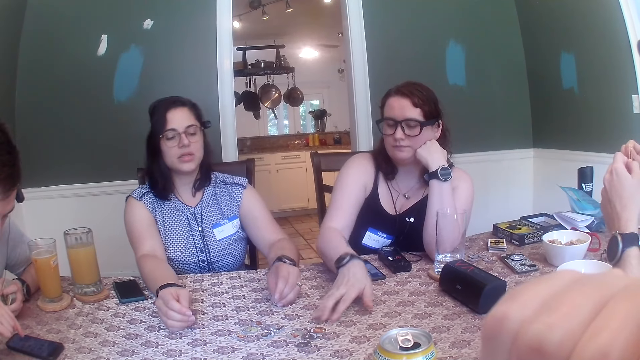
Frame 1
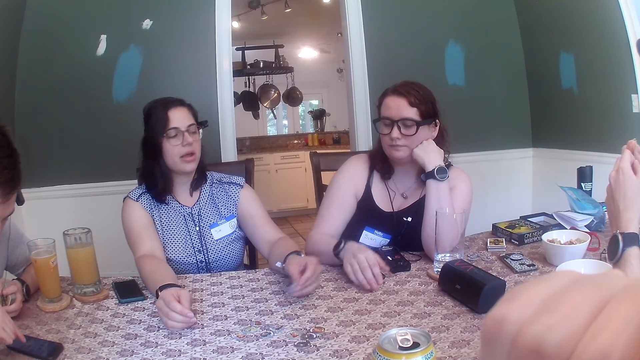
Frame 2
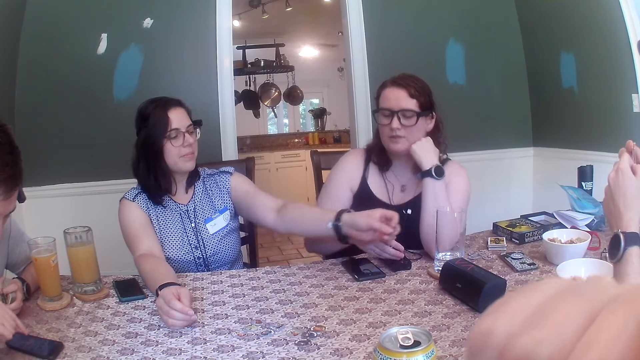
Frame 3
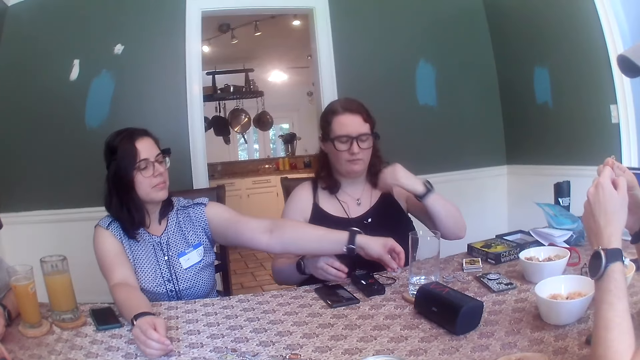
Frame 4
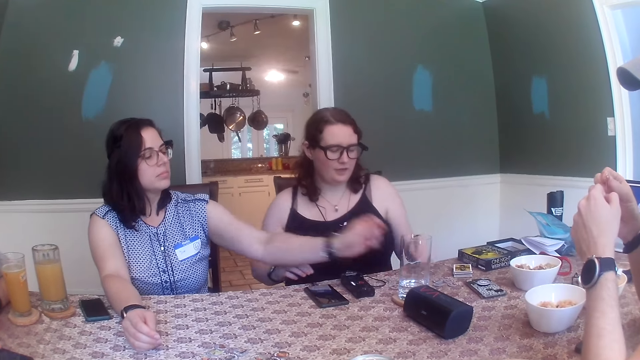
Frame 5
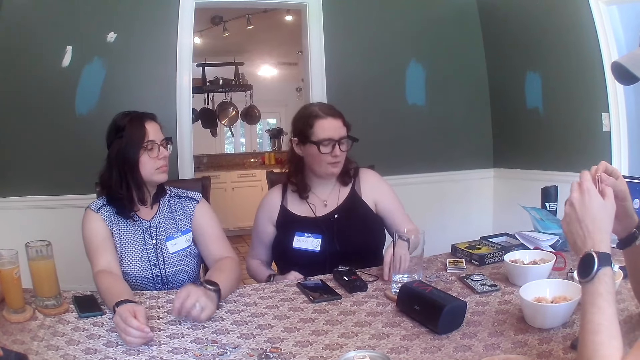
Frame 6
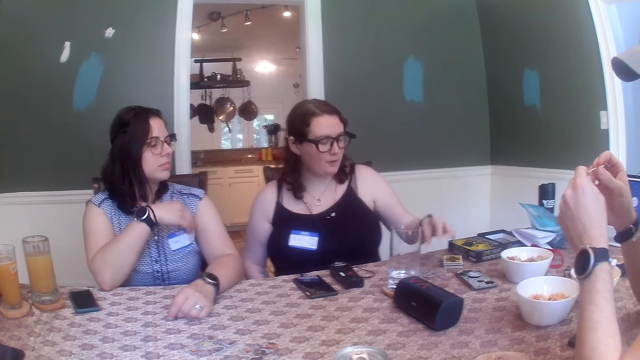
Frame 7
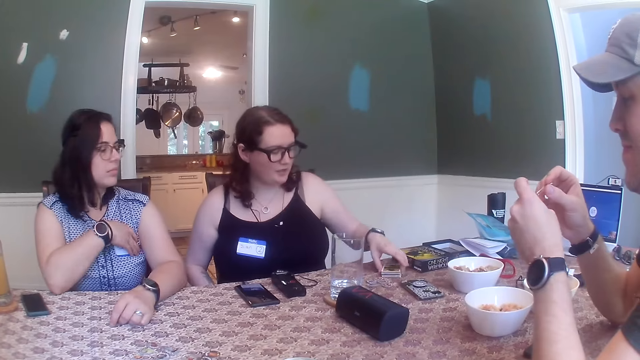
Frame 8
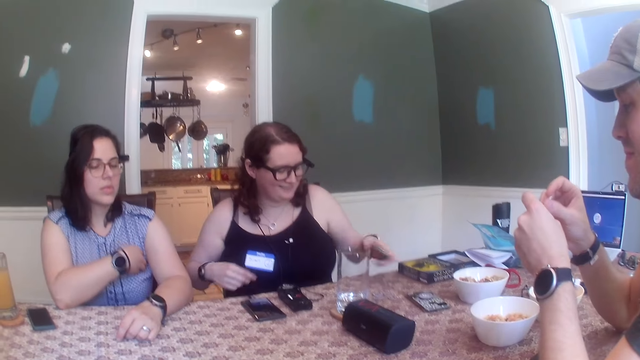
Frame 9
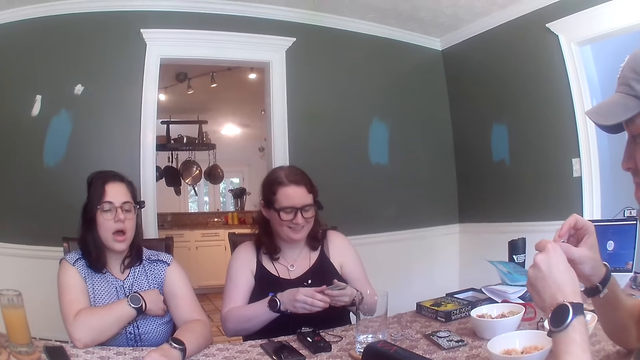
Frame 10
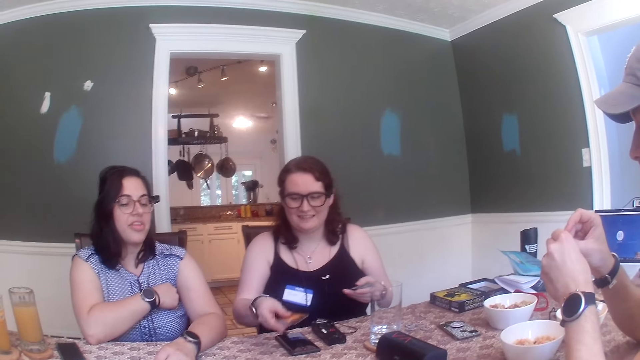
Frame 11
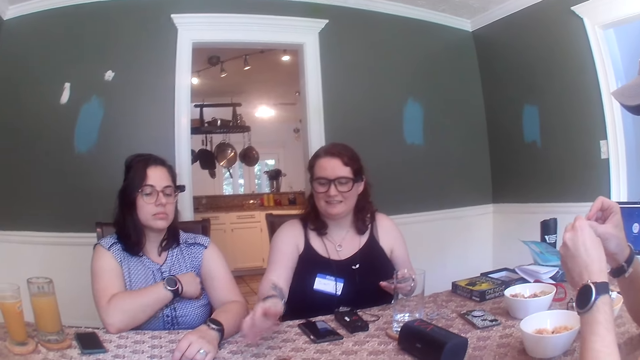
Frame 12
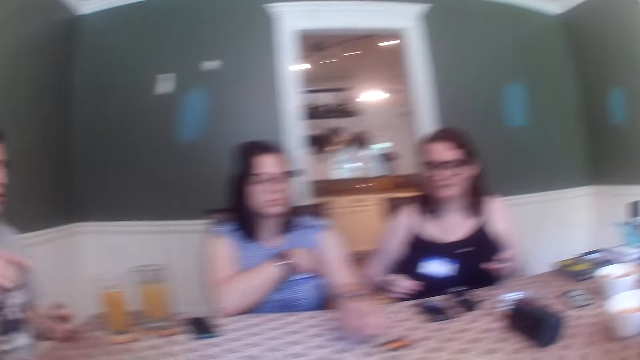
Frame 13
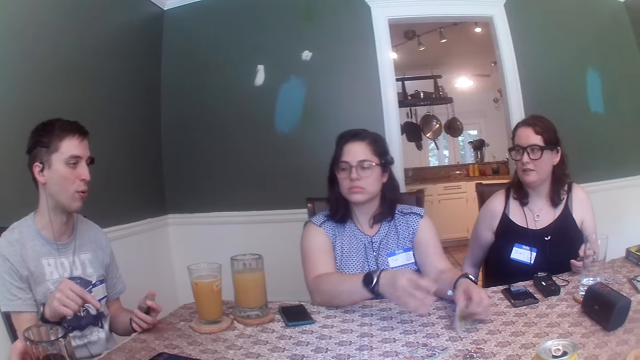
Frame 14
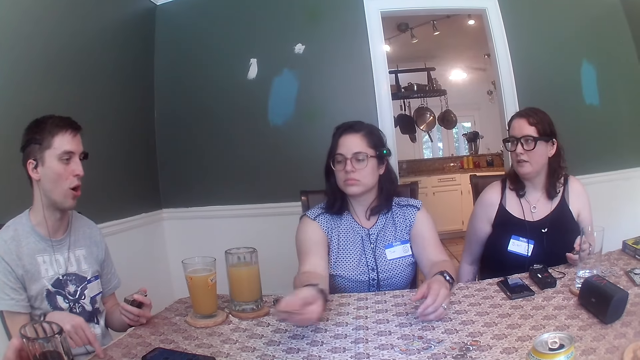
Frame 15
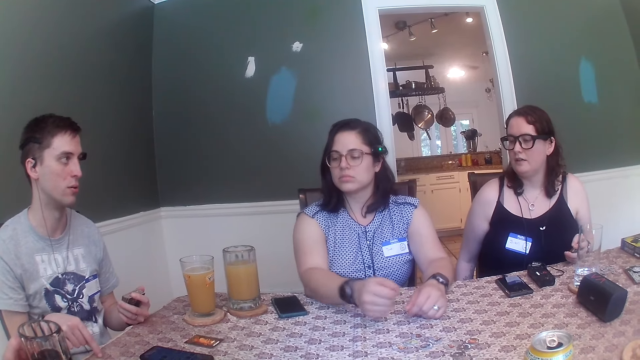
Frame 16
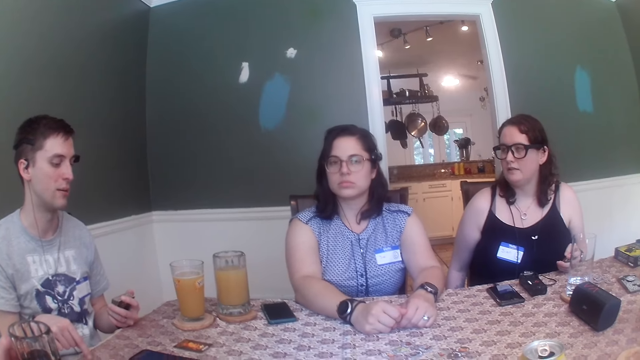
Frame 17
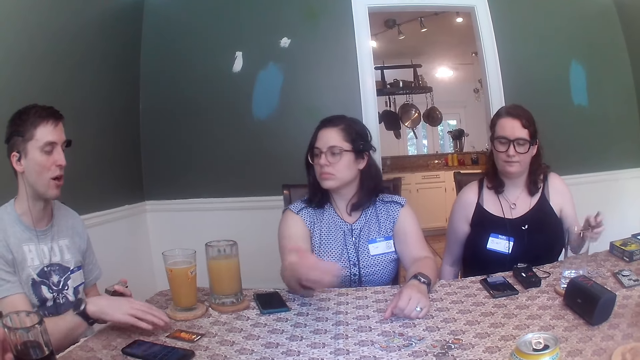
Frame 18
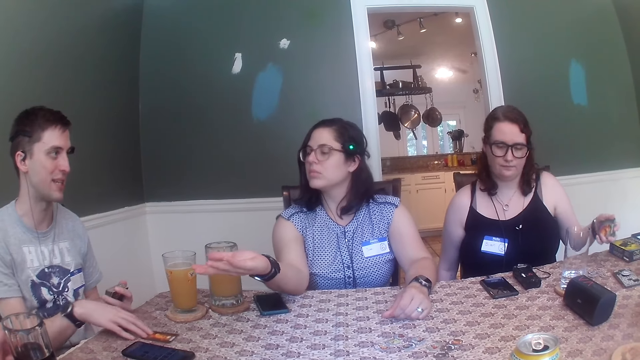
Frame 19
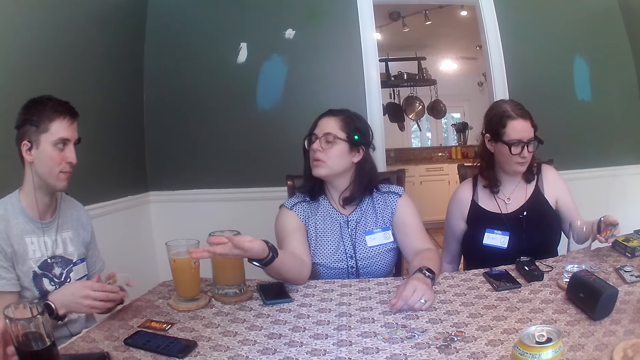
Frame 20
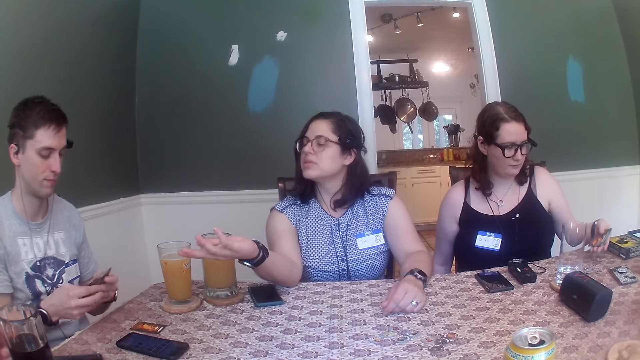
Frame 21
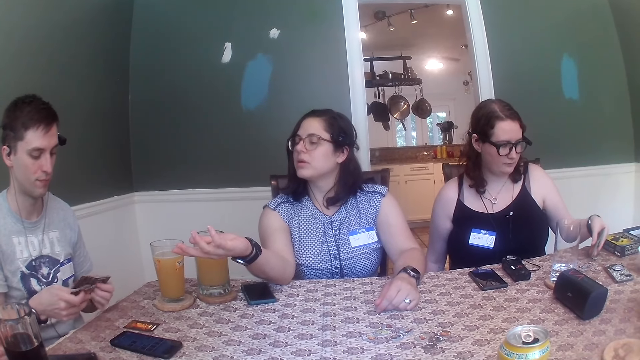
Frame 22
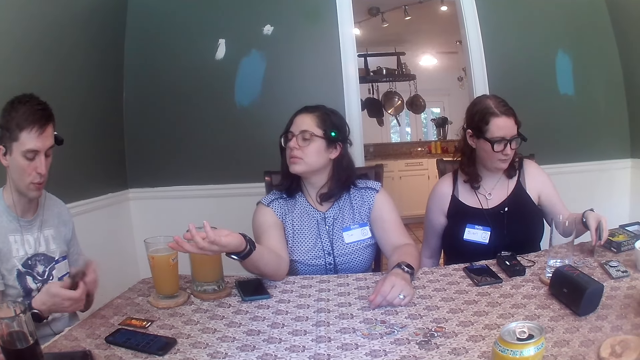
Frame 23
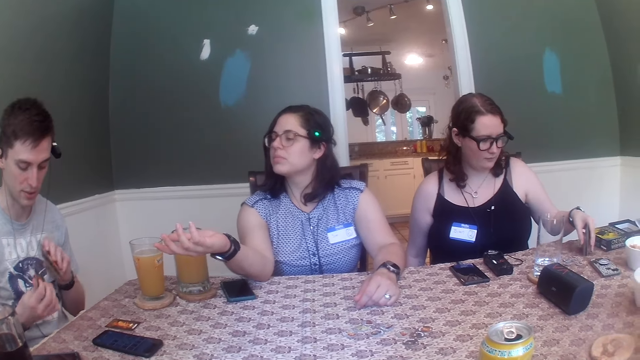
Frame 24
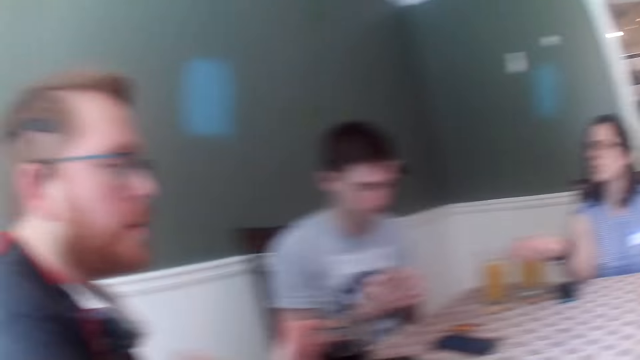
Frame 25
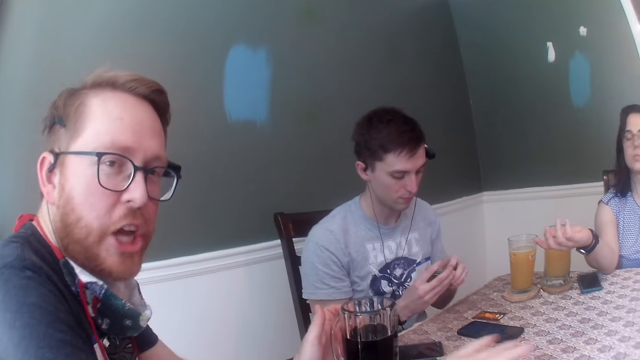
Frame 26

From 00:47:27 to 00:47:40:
The woman places the token aside on the table with her right hand. Another woman picks a pile of cards from the table with her left hand, picks a card from the pile of cards in her left hand with her right hand and places the card on the table with her right hand. The first woman picks up the cards on the table with her left hand, transfers the card from her left hand to her right hand and throws the card on the table with her right hand. The man moves the card on the table with his right hand, picks a card and shuffles the cards in his left hand with both hands. Another man converses with the camera wearer.

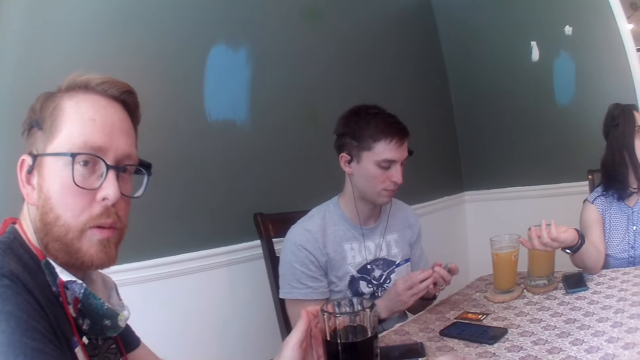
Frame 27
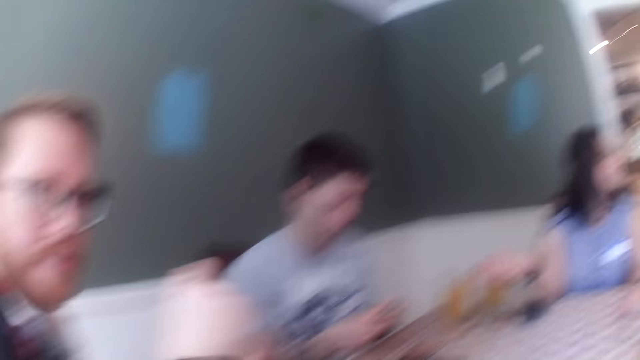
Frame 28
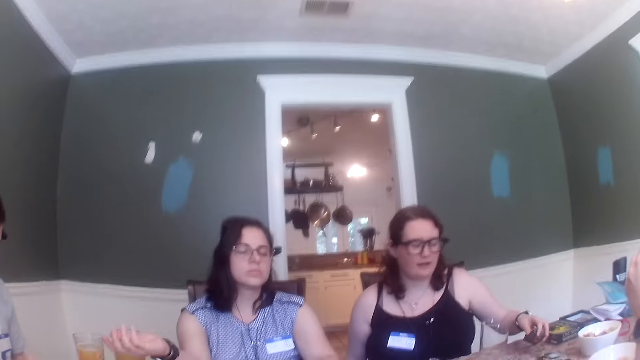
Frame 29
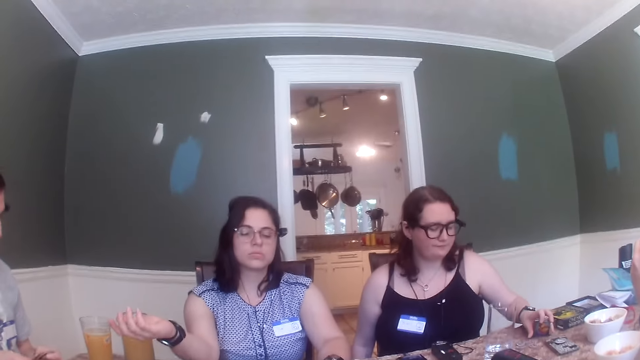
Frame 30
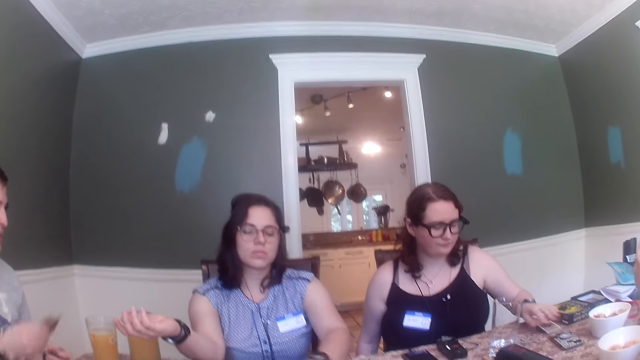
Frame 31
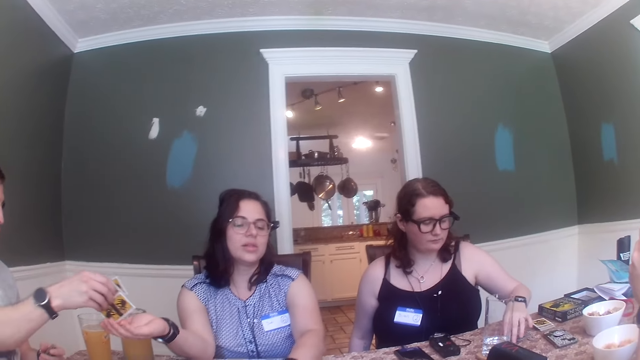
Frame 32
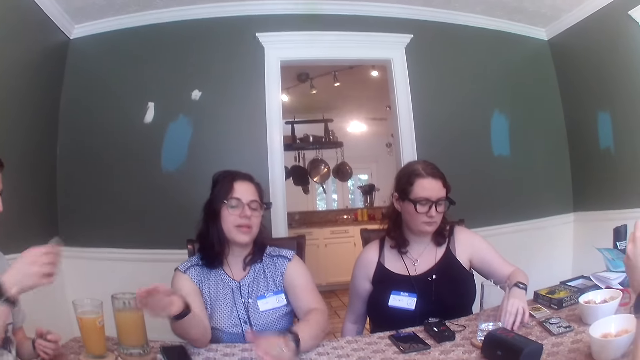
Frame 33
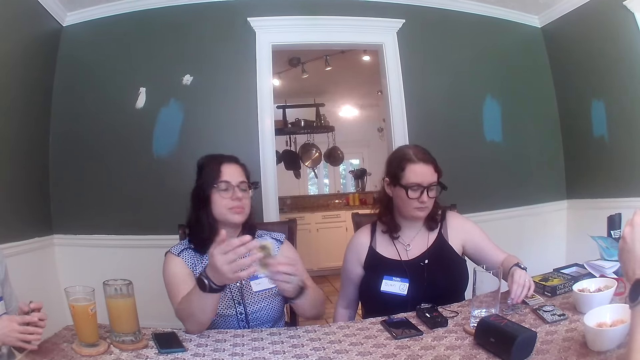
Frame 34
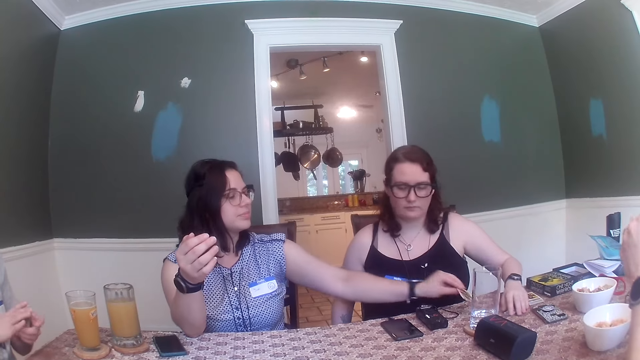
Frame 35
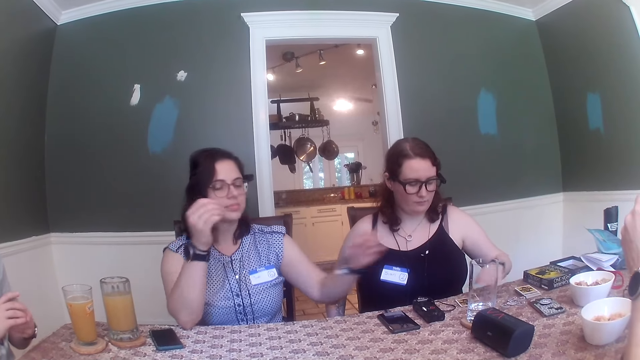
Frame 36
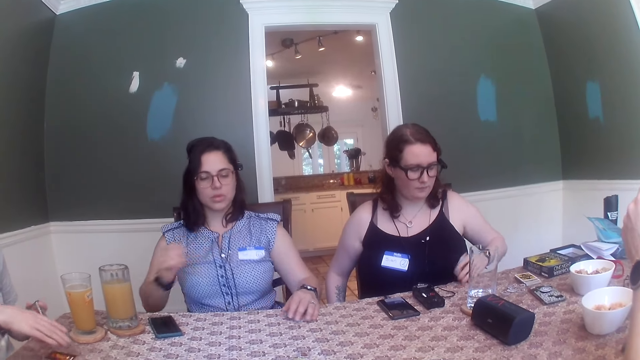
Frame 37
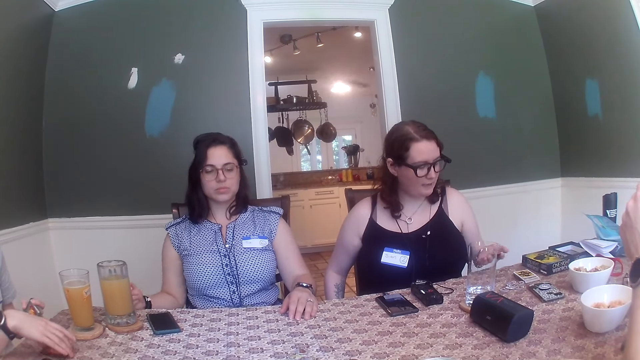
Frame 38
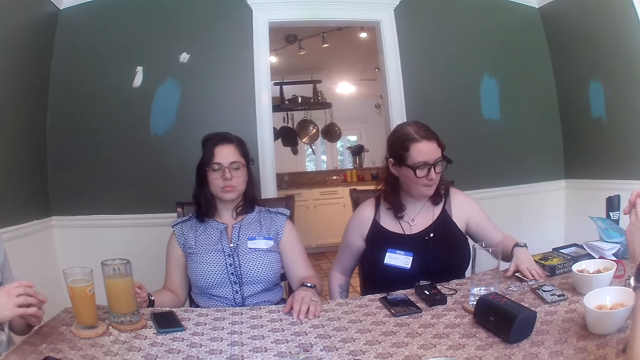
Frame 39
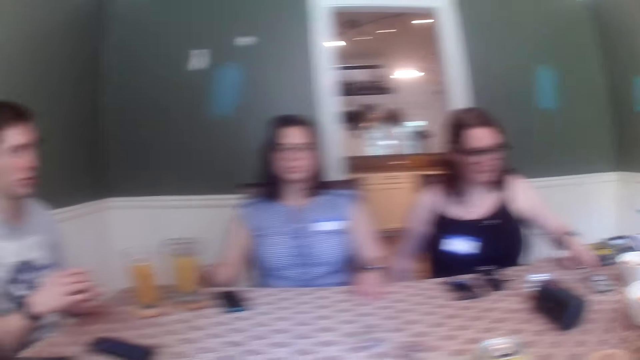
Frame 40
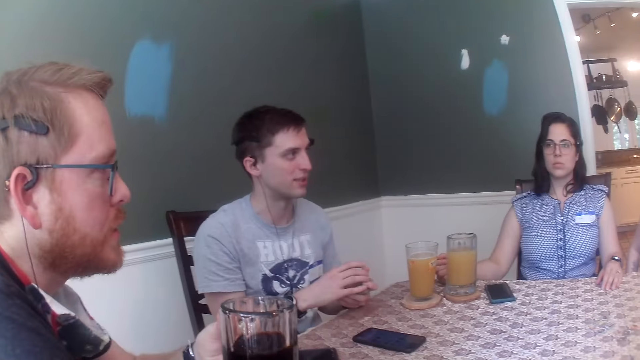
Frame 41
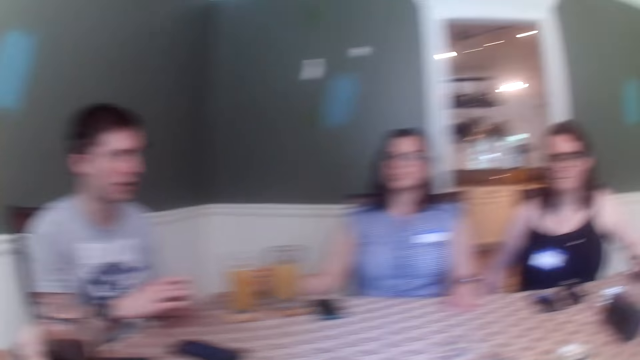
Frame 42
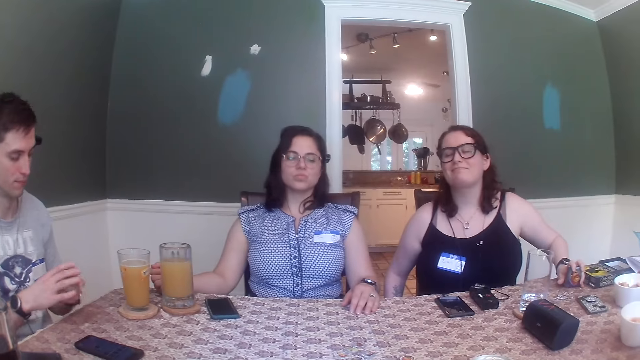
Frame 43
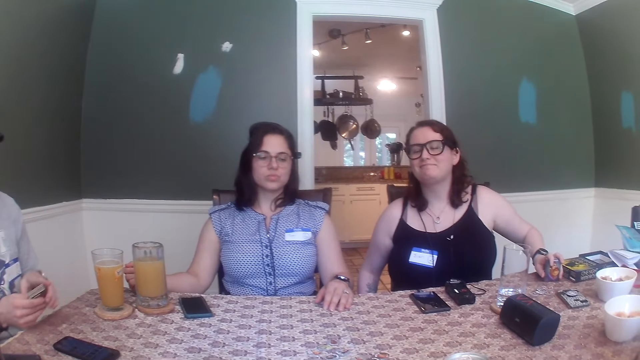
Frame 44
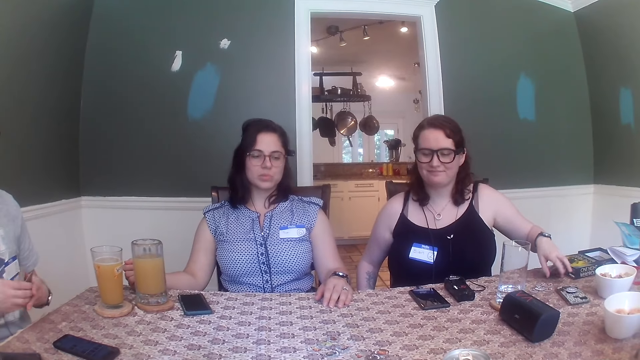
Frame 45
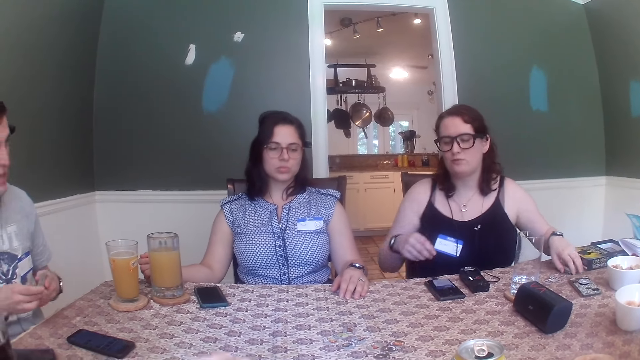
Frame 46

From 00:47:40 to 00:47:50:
The camera wearer converses with a man. A woman places the pile of cards on the table with her left hand. Another man passes a card to another woman. The first woman picks a token from the table with her left hand. The other woman receives the card from the other man with her right hand. The other man joins the card in his right hand to the cards in his left hand. The other woman transfers the card from her right hand to her left hand. The first woman places the token on the table with her left hand. The other woman places the card on the table with her left hand. The first woman picks the card from the table with her left hand. The other man picks up the card on the table with his right hand. The first woman places the card on the pile of cards on the table with her left hand. The other man joins the card in his right hand to the cards in his left hand. The other woman holds a cup of juice on a coaster on the table with her right hand. The other man shuffles the cards with both hands. The first woman places the pile of cards on the table with her left hand.
